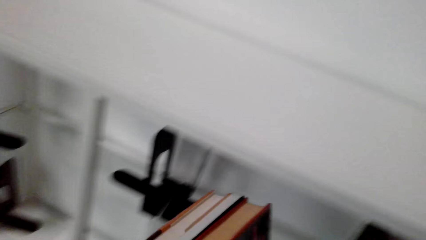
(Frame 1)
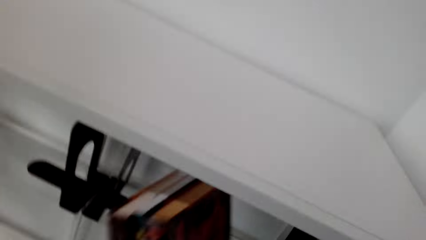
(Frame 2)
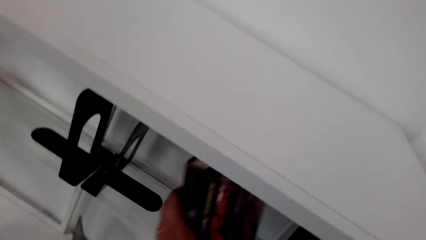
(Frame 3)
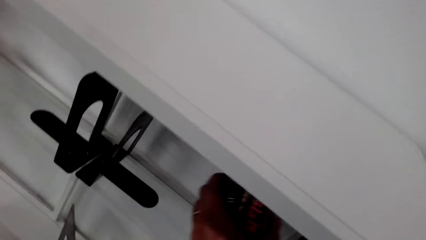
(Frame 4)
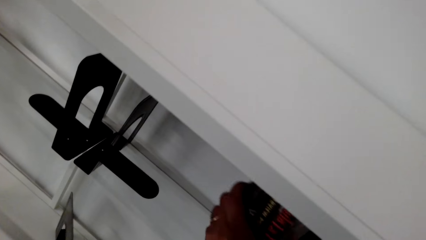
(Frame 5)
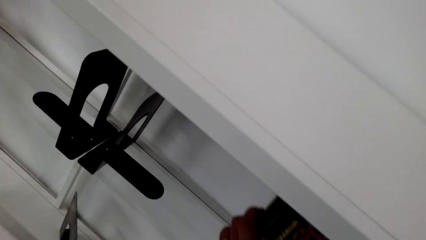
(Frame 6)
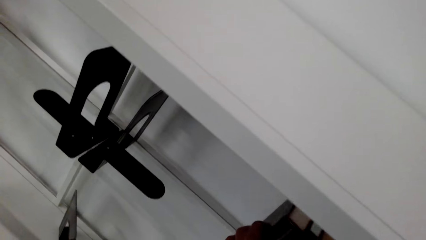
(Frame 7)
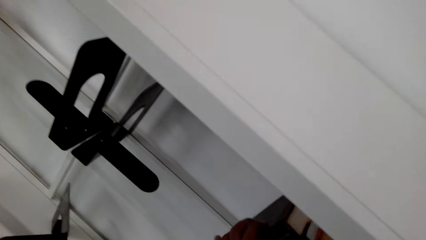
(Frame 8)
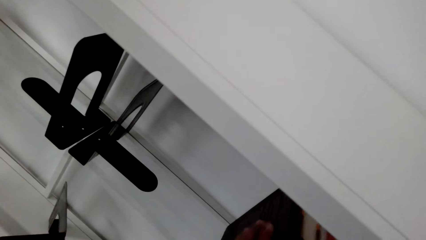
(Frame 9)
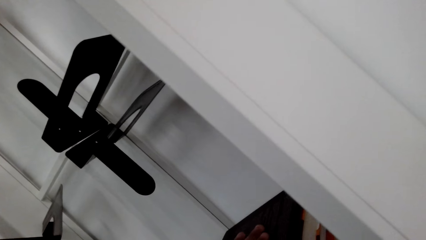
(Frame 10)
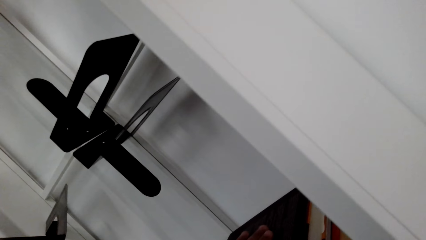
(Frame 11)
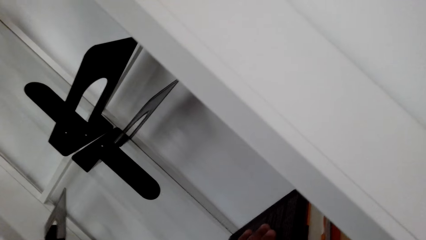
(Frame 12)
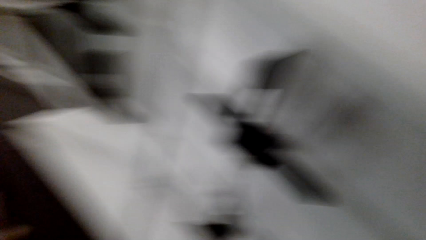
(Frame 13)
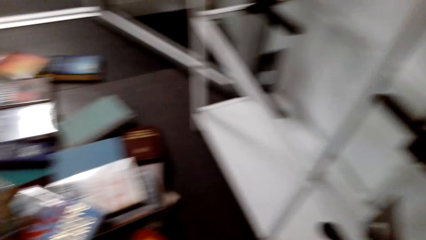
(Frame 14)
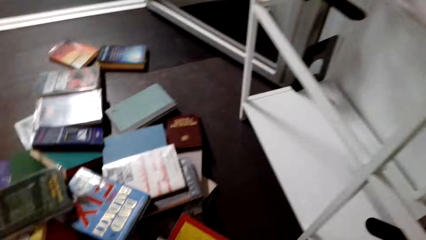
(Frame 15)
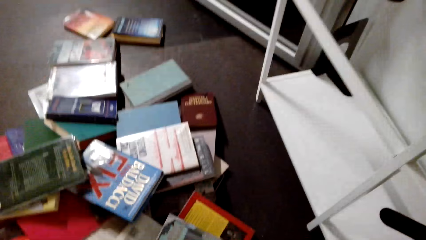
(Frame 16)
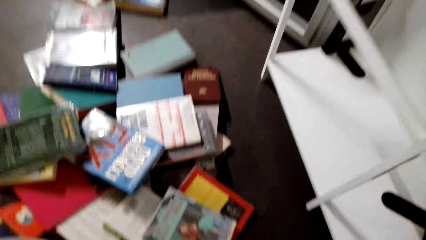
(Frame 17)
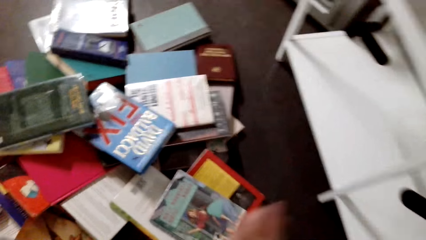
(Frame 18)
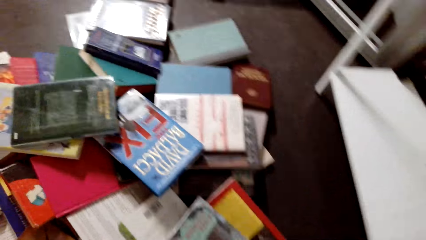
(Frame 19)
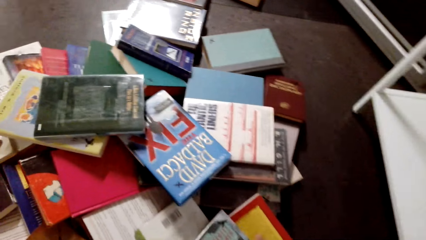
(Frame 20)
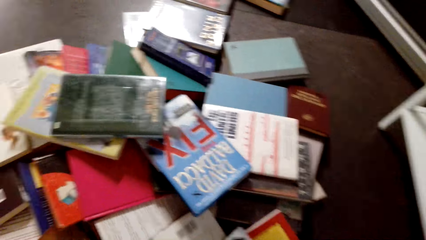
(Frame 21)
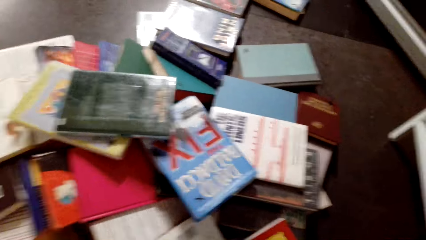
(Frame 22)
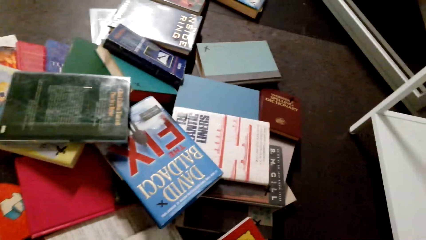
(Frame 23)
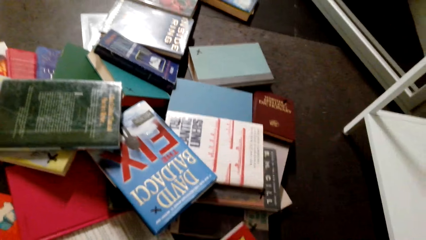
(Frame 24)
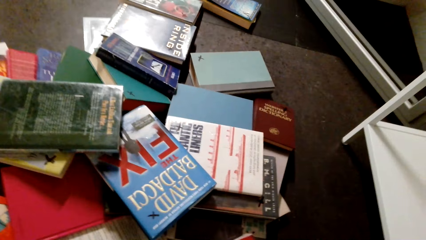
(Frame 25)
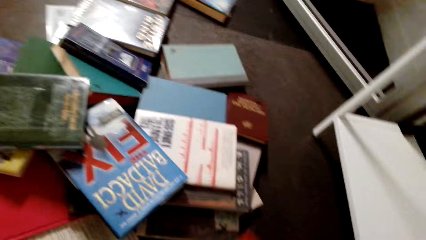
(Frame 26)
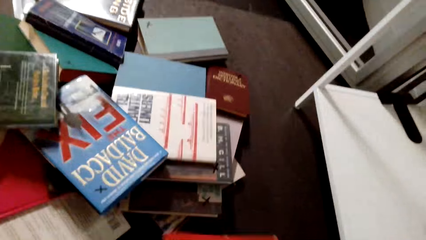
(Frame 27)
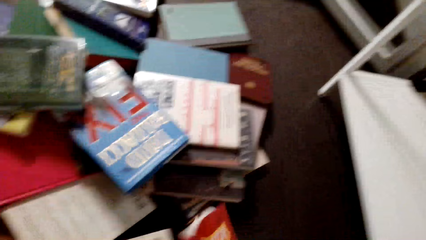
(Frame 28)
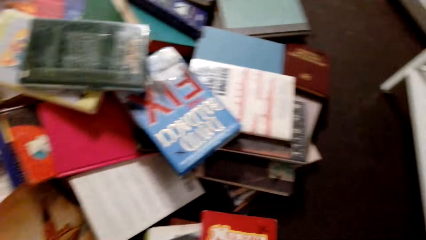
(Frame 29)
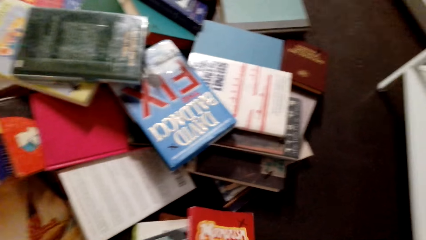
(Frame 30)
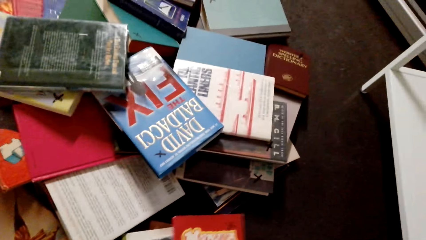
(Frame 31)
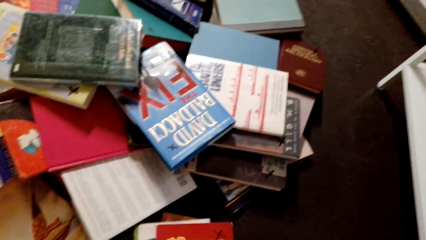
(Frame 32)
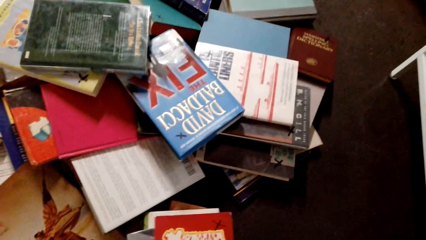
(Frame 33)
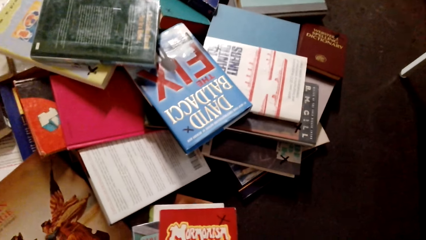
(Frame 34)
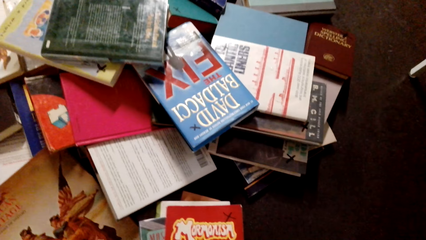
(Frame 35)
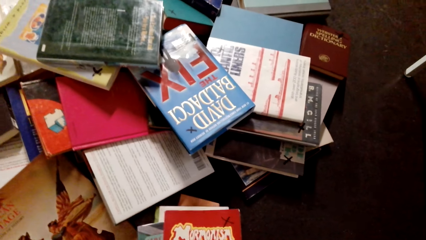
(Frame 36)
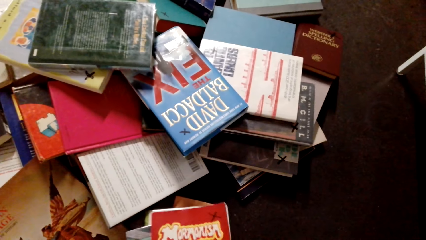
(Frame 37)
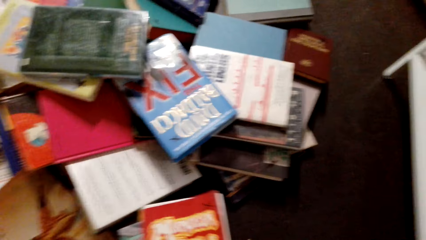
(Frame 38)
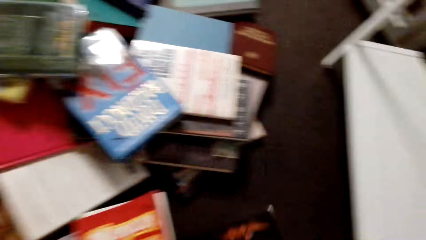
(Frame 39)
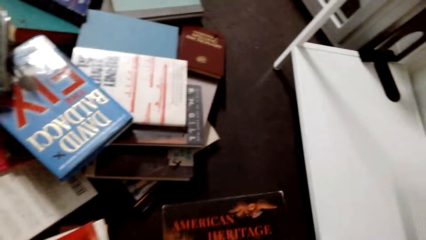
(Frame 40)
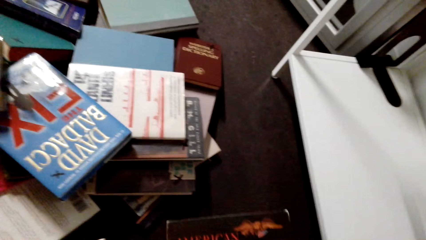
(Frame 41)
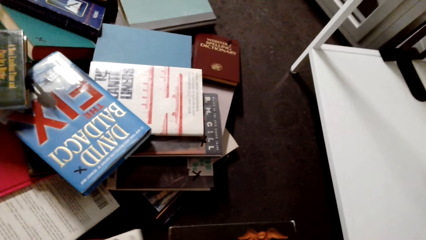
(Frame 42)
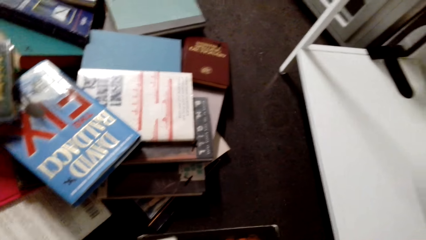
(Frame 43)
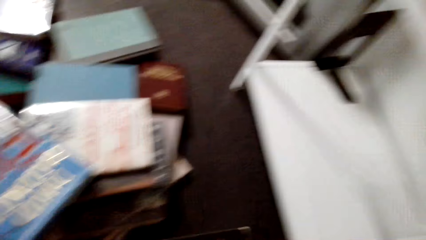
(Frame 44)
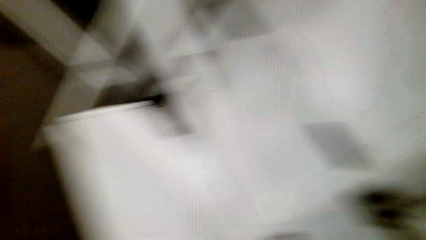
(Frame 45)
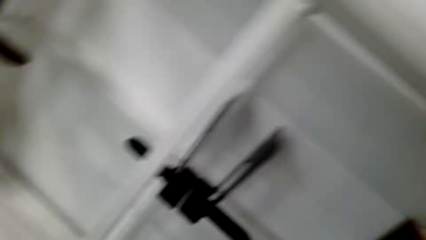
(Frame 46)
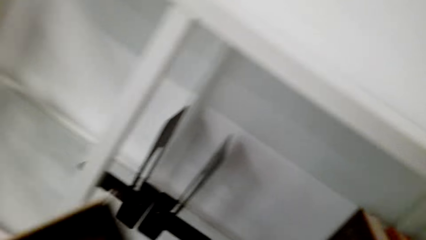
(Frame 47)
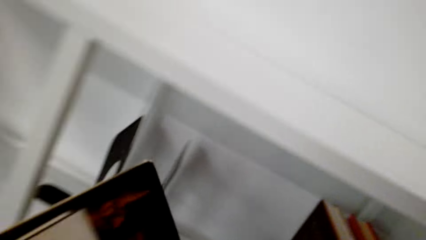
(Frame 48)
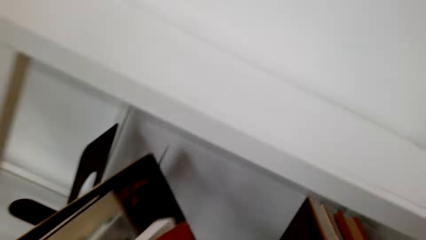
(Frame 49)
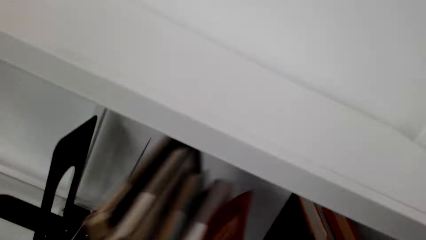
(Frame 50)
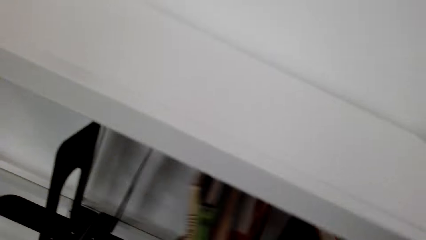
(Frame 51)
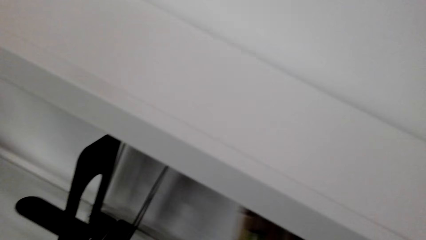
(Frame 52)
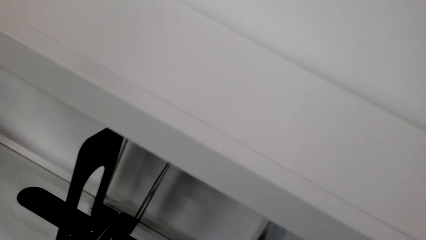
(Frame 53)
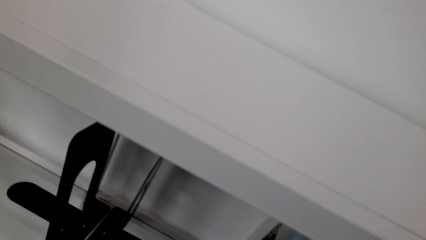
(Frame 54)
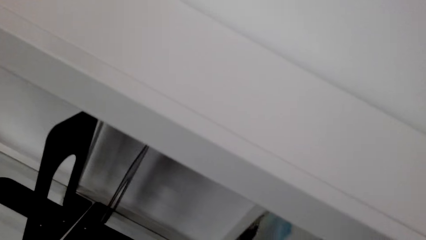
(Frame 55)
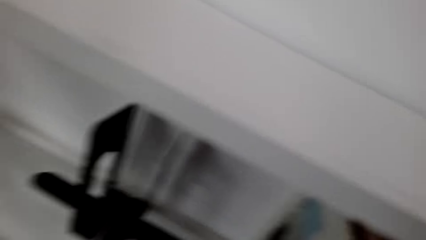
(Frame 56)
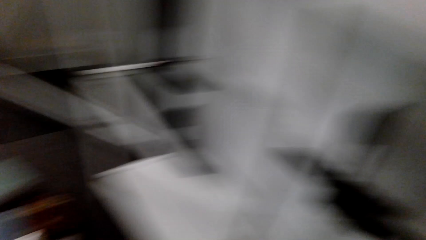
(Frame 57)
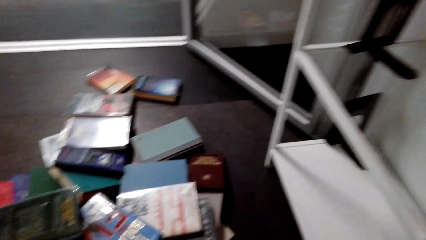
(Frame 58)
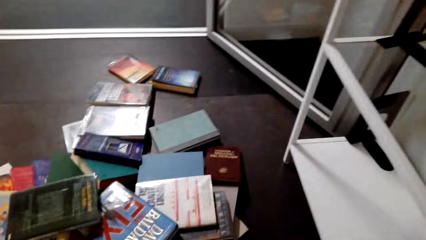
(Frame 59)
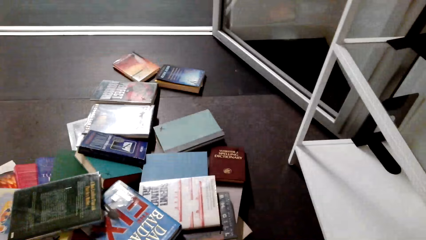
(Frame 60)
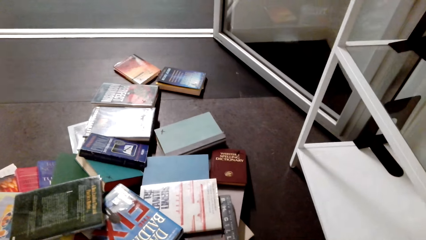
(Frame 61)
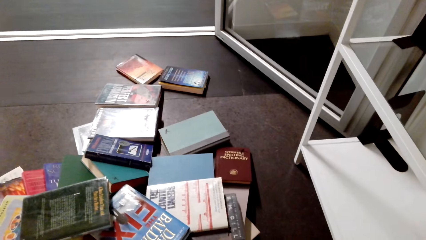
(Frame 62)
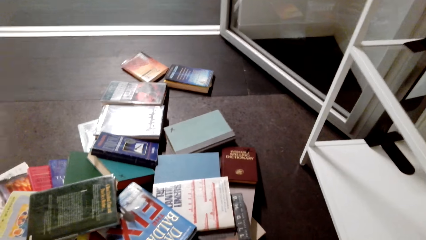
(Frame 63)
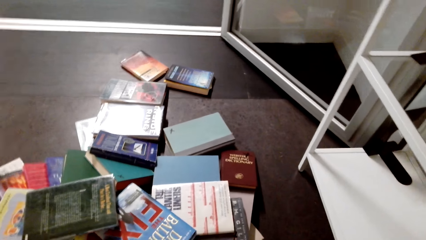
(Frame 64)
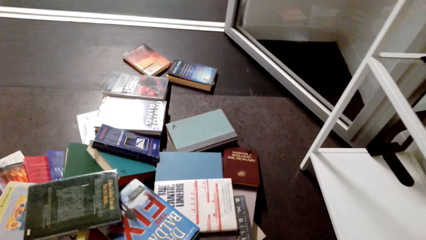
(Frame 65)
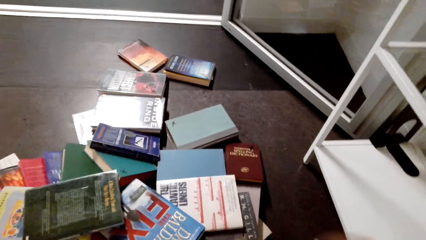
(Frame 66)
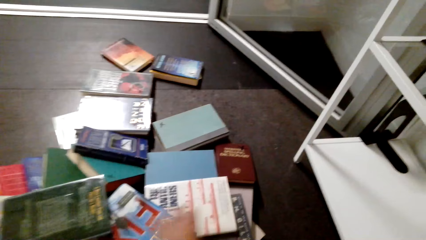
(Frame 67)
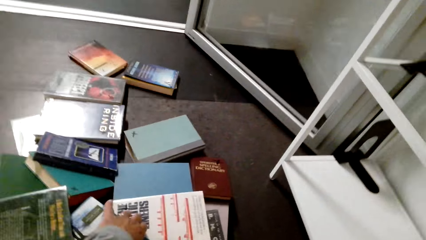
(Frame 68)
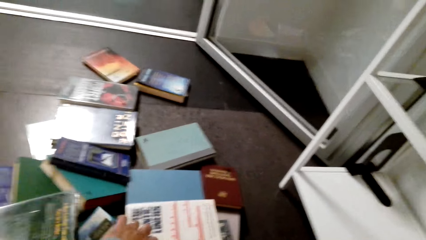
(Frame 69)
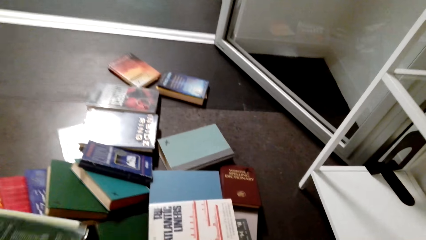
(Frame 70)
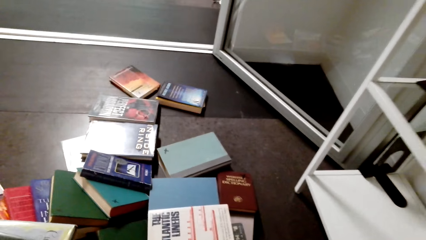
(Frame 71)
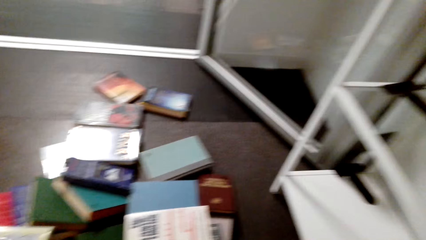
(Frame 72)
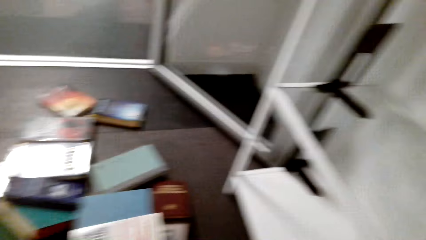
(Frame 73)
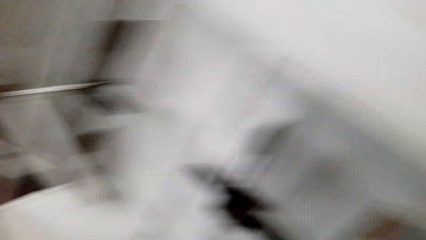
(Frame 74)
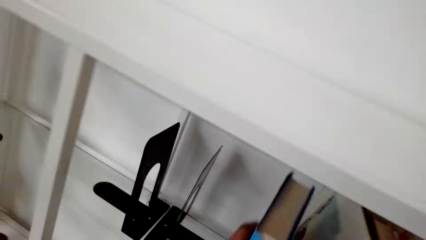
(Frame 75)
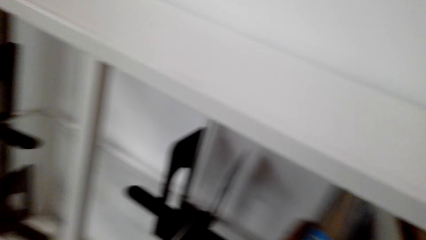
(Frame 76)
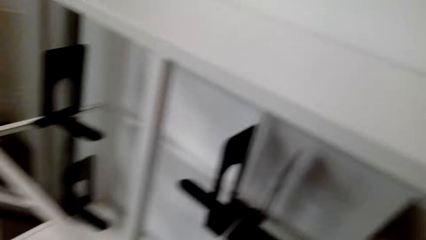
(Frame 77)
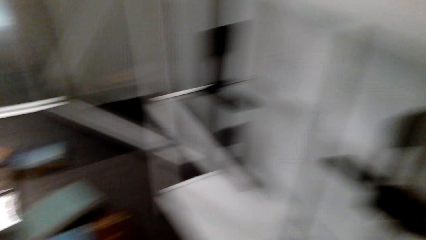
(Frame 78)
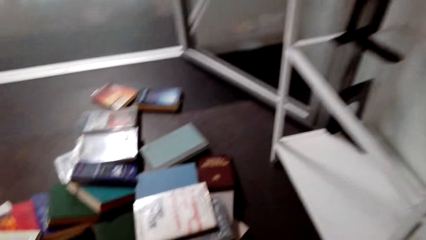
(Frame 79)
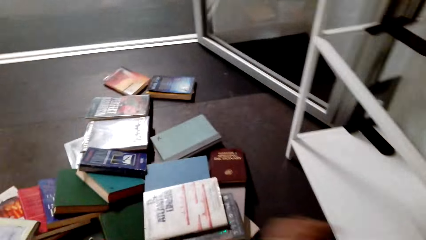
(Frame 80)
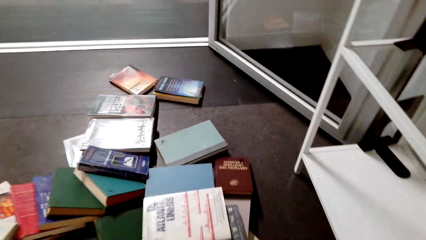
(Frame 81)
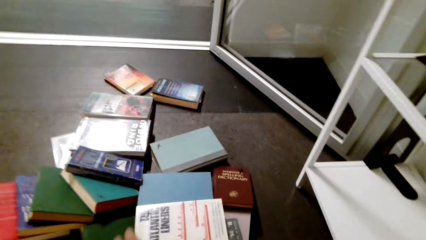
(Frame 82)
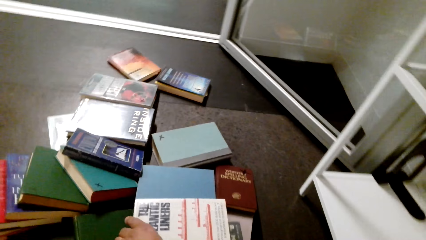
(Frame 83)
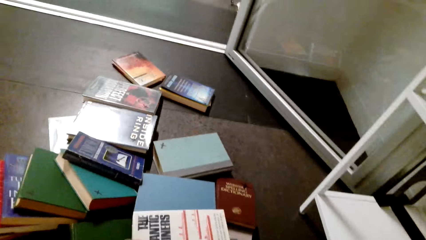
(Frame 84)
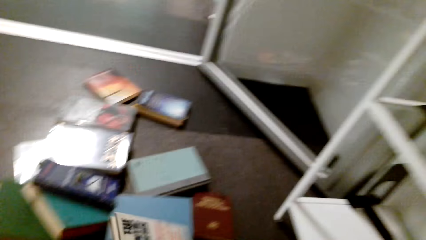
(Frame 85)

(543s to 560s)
The camera wearer puts the books on the shelf. They pick up the books. They take the second book. They put the books on the shelf. They pick up a book from the floor. They put the books in the bookshelf.
